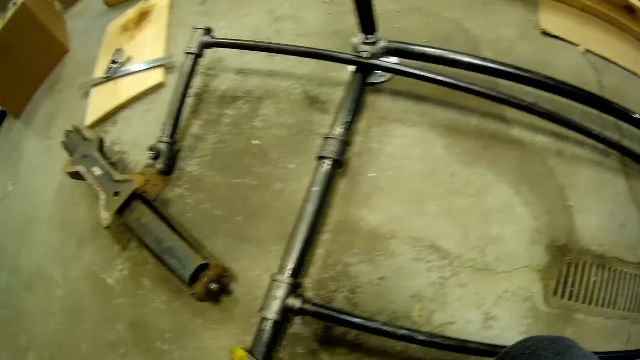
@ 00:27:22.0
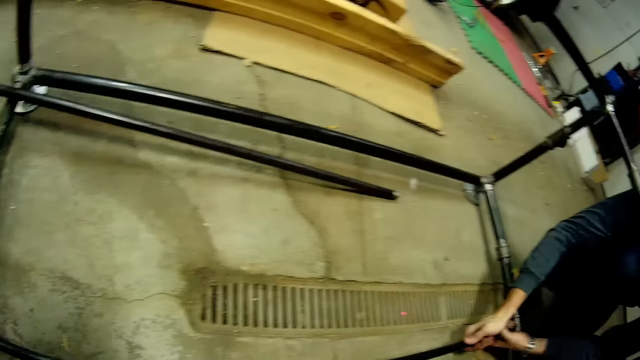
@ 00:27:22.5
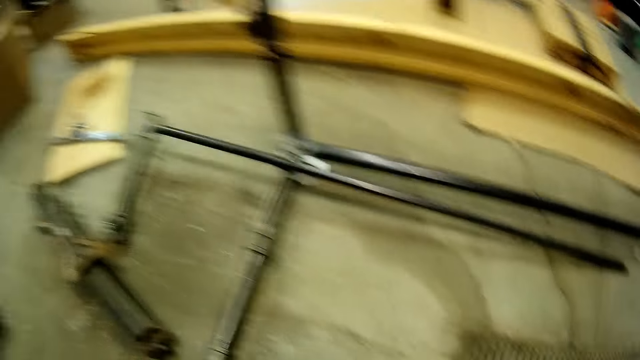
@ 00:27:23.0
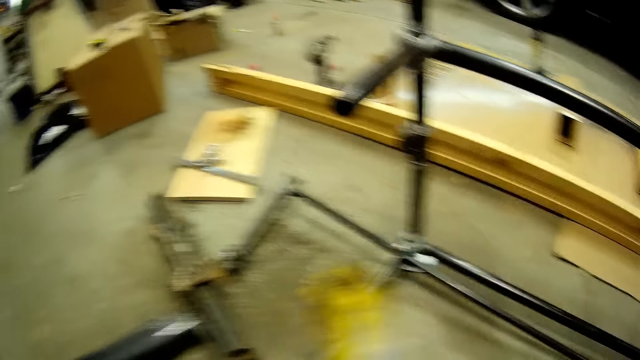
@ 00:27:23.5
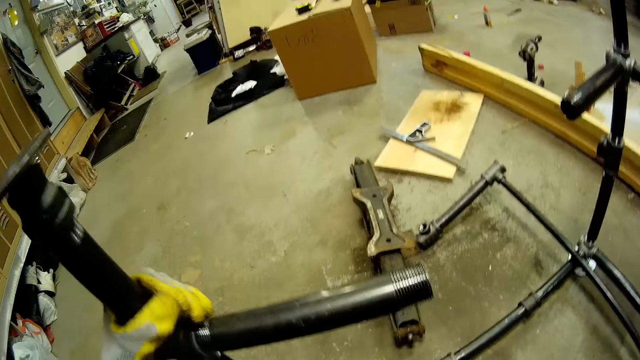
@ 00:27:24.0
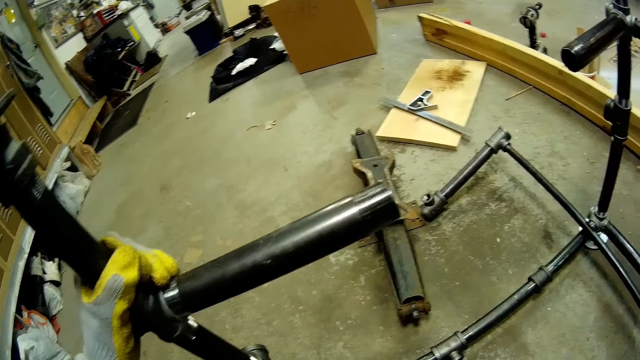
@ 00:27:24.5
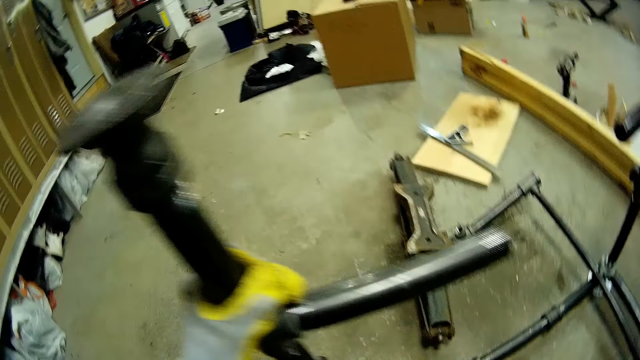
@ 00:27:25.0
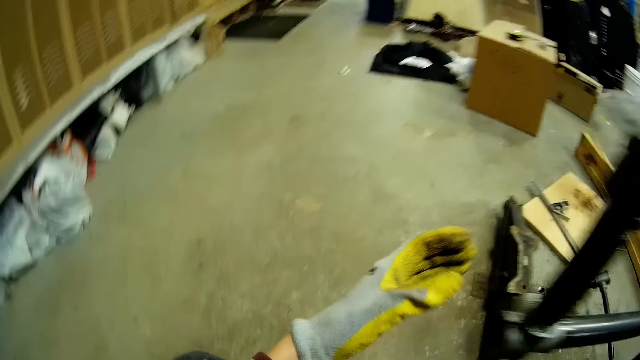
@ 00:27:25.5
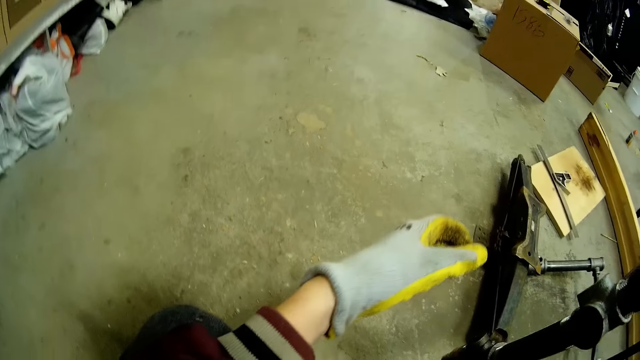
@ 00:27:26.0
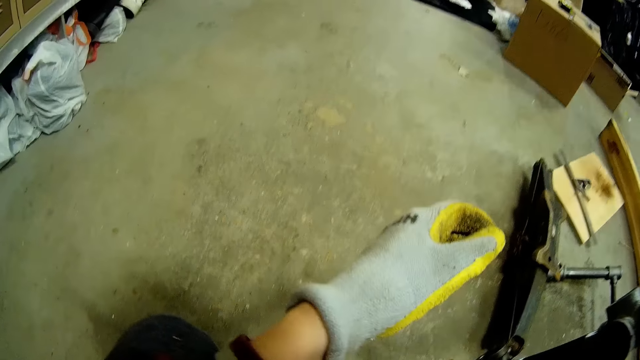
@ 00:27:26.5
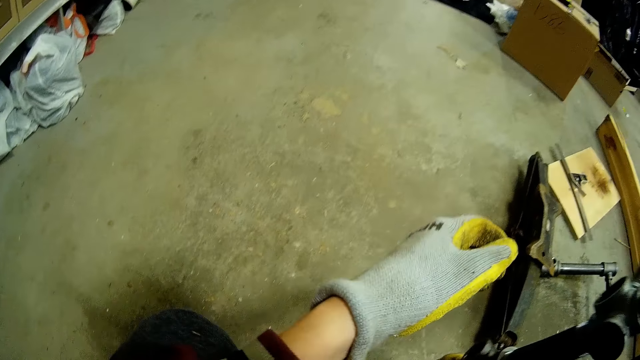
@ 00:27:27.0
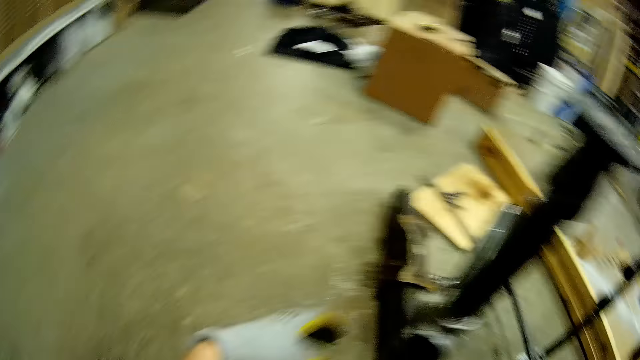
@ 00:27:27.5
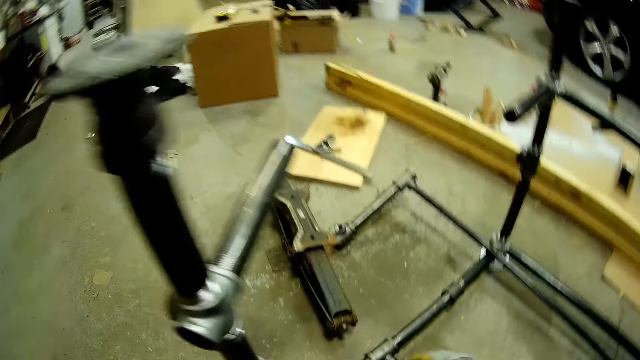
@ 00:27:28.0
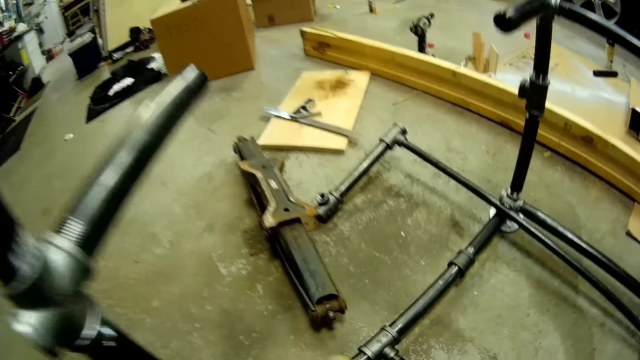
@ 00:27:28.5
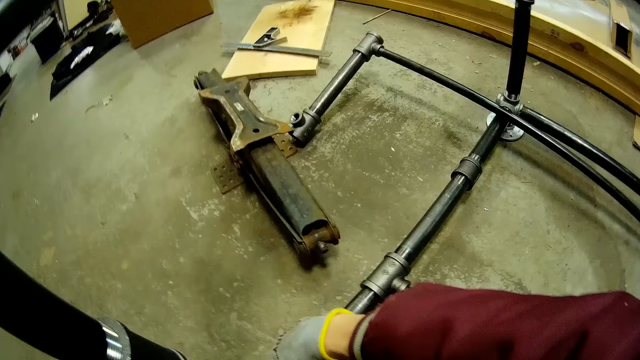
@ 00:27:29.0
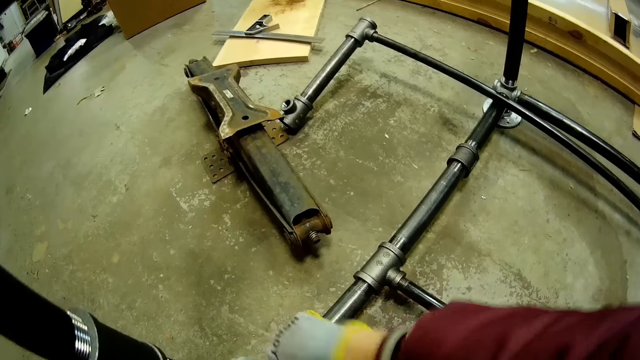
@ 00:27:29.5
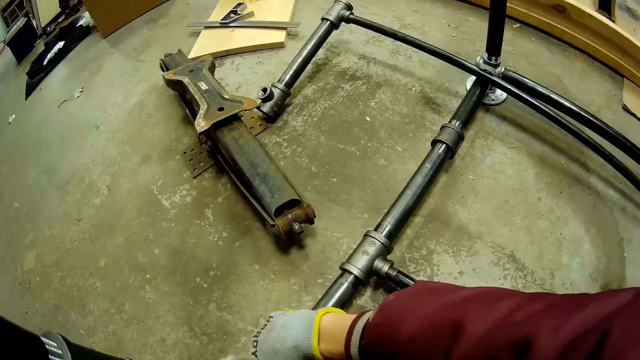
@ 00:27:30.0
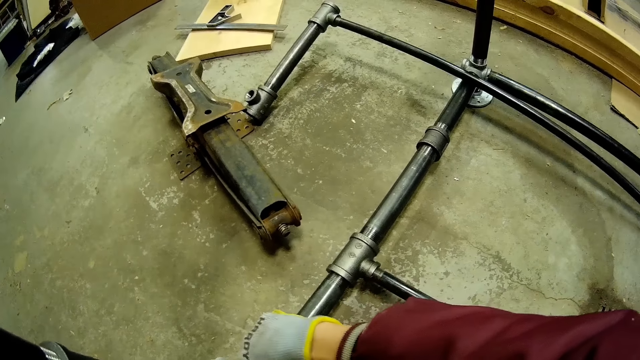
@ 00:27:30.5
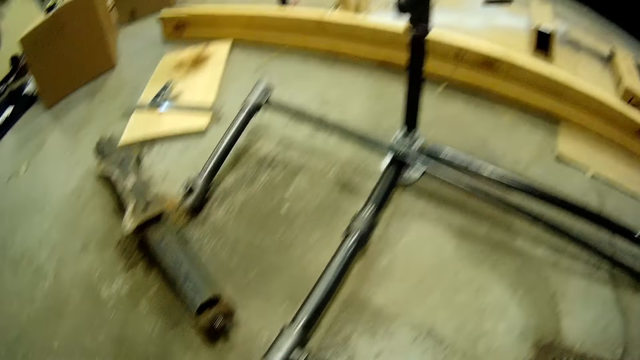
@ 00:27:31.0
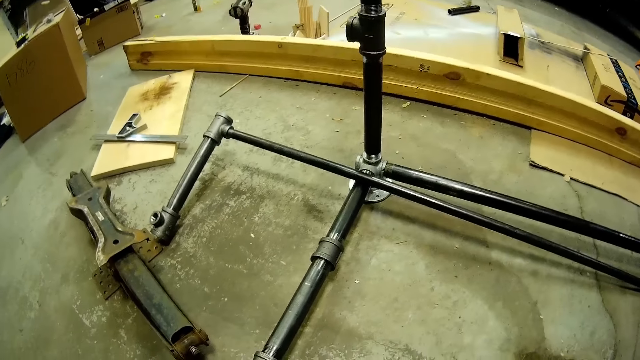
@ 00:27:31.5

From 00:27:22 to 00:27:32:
A person rotates the metal tube. The camera wearer unfastens the metal tube. She holds the column on the metal stand with her left hand. She removes her left hand from the column of the metal stand. She dismantles the base of the metal stand with both hands.

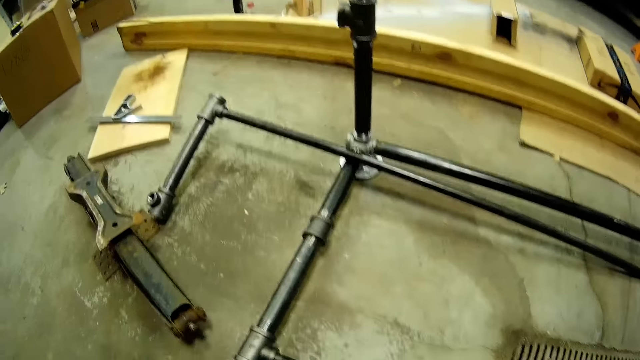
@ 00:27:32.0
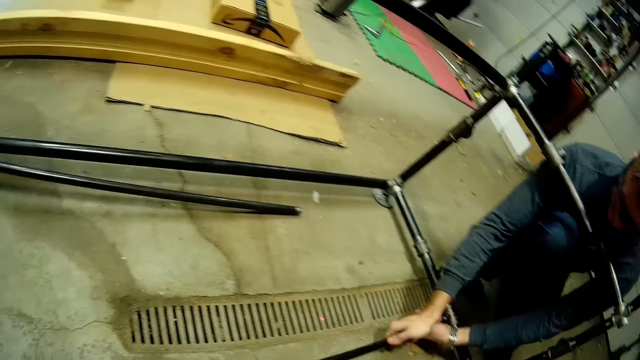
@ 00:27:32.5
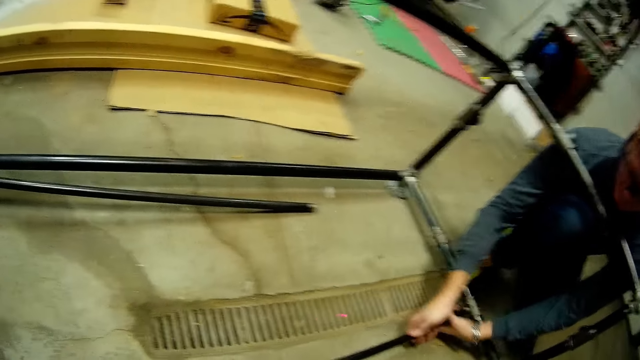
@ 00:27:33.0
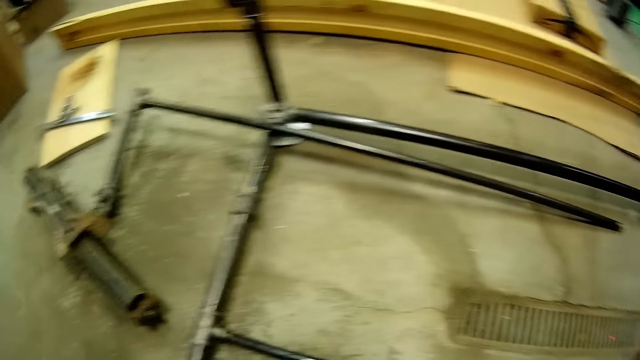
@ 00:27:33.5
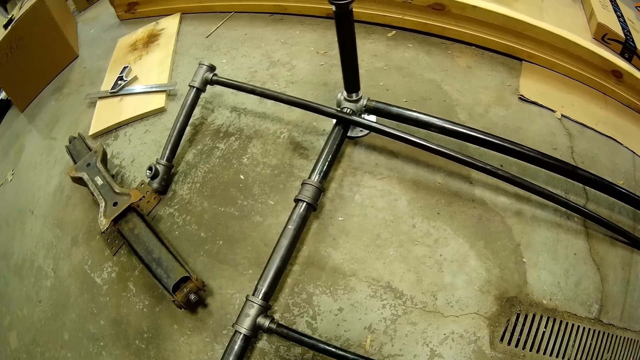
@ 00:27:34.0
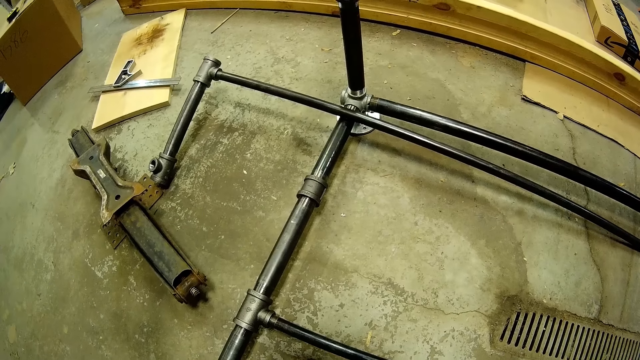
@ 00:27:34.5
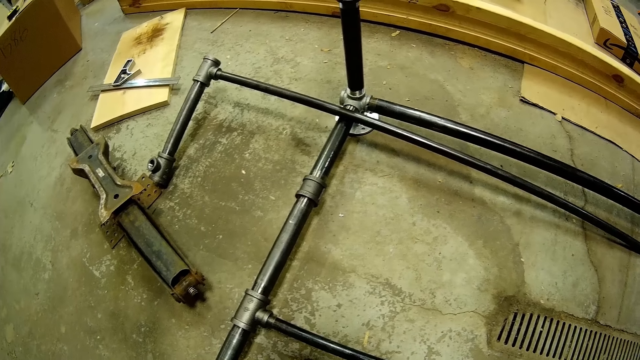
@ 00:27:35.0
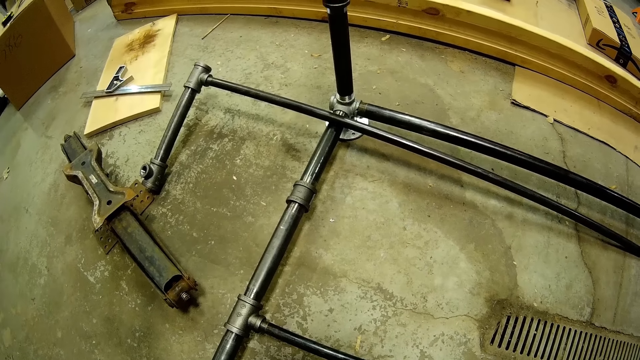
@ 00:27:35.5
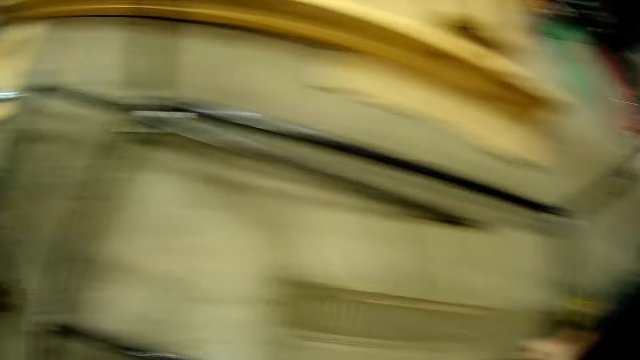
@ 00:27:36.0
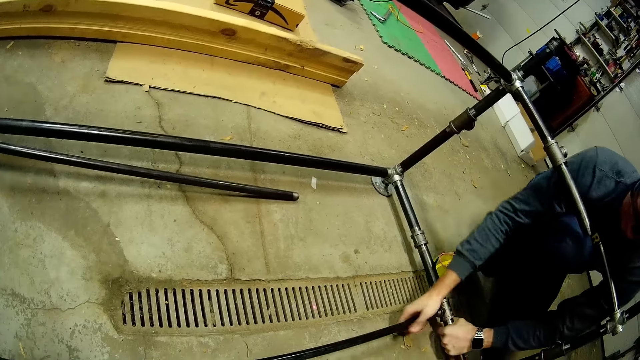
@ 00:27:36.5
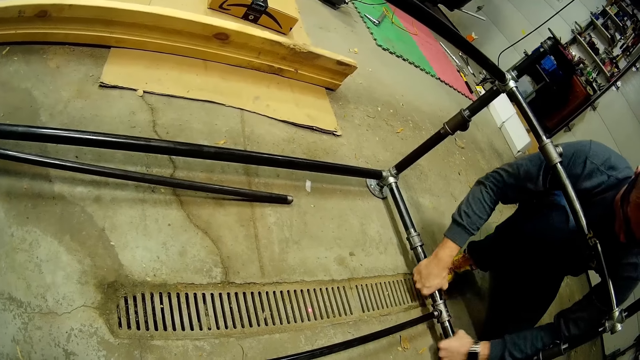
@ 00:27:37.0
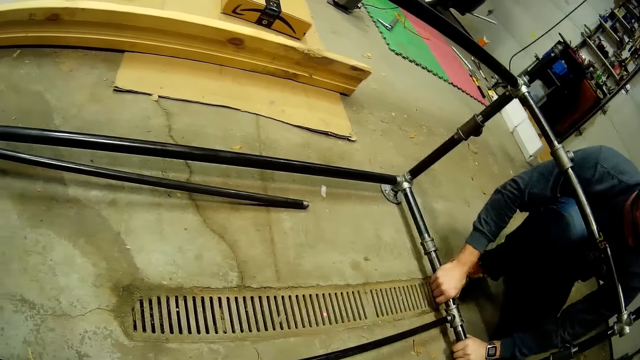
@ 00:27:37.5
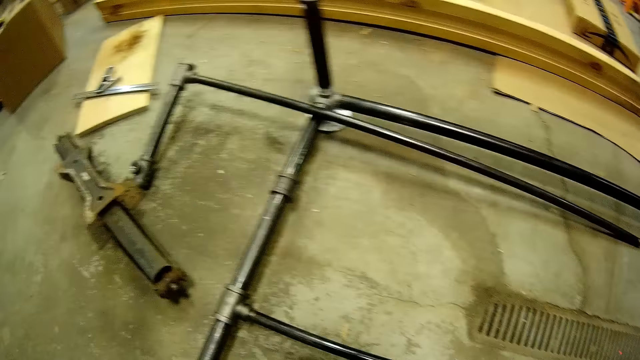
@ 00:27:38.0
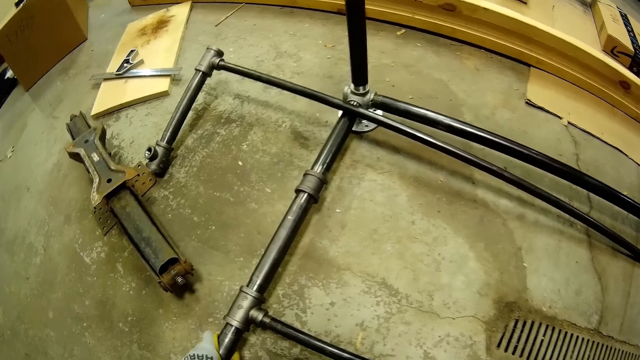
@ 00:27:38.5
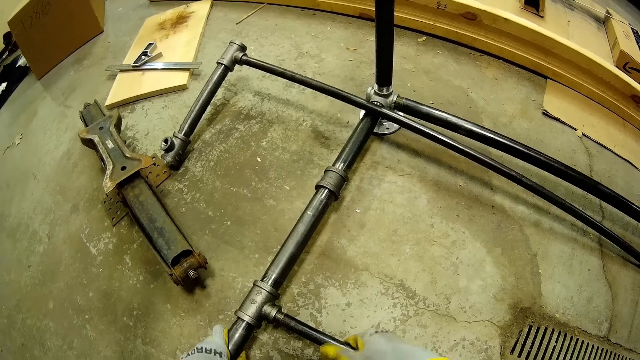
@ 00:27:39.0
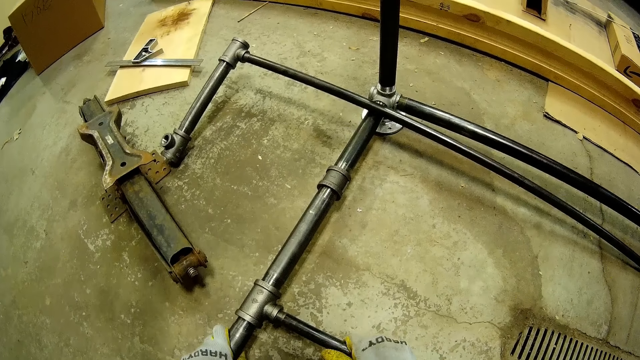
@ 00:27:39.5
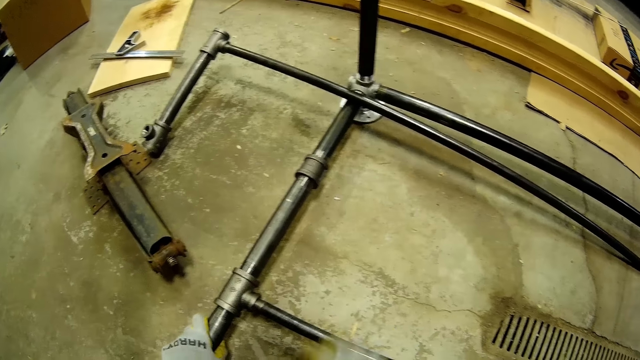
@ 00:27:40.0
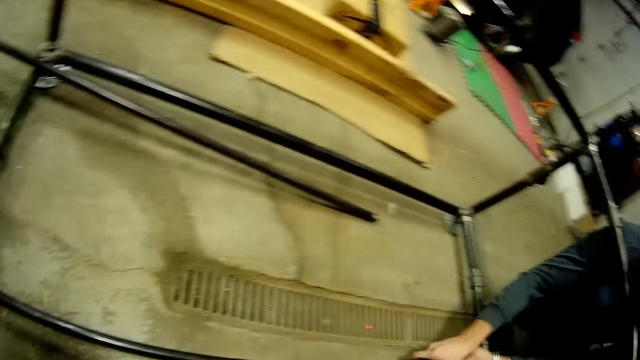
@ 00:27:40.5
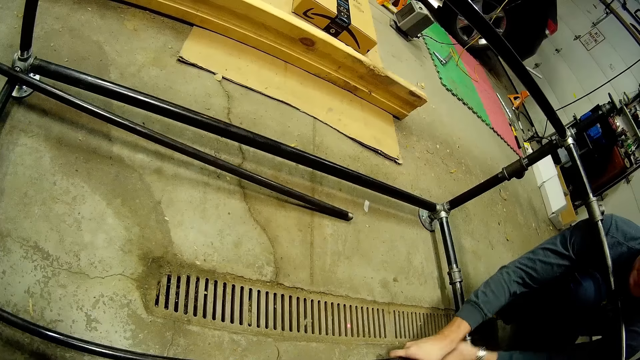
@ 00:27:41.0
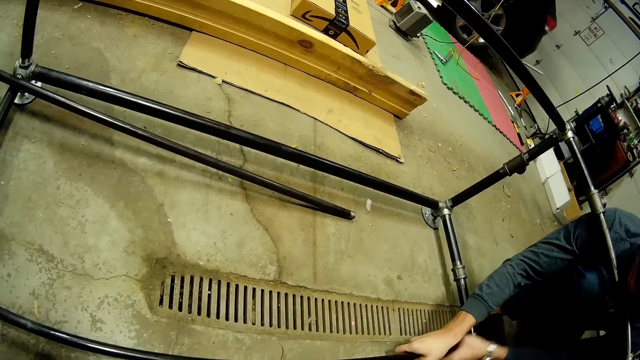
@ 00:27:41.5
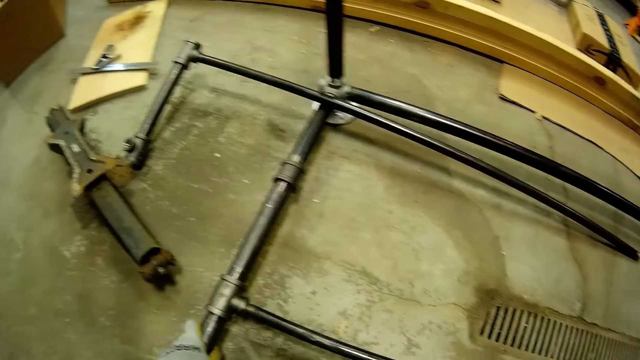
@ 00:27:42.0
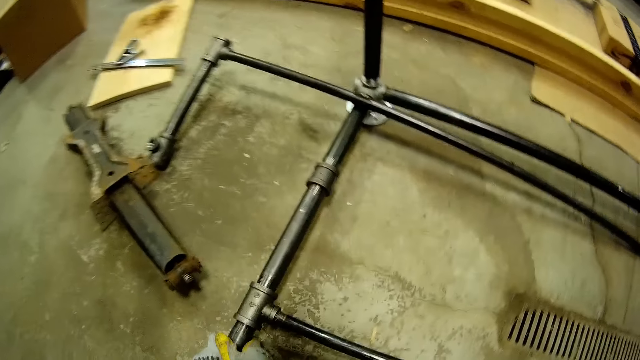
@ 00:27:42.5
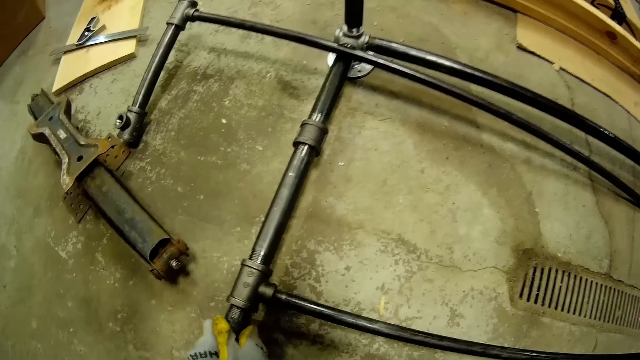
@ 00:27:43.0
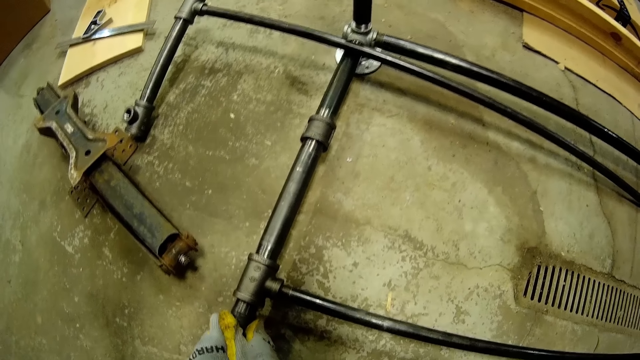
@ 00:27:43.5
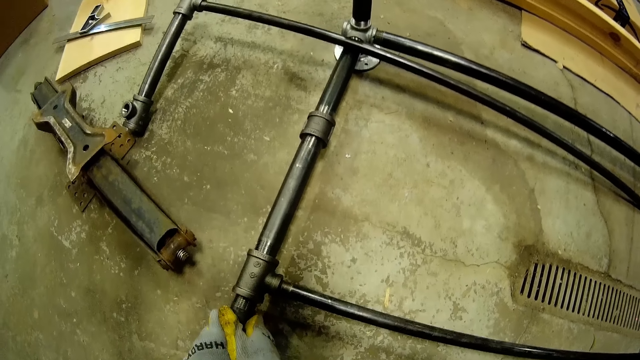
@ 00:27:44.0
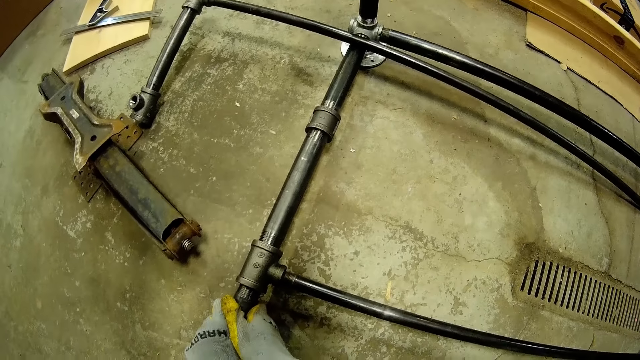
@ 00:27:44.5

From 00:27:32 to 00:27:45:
A person unfastens the metal tube. The person unfastens the metal tube again. The camera wearer holds the metal tube. The person rotates the metal tube. The camera wearer holds the metal tube.
